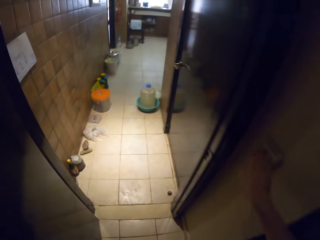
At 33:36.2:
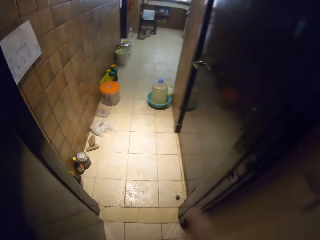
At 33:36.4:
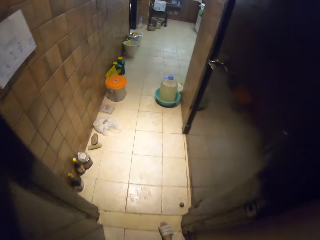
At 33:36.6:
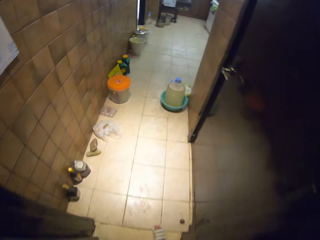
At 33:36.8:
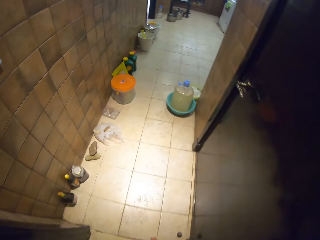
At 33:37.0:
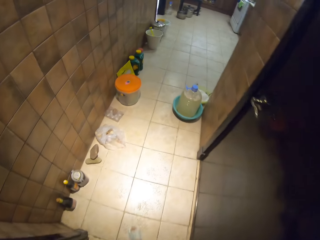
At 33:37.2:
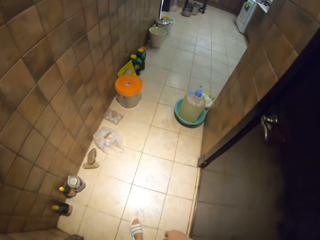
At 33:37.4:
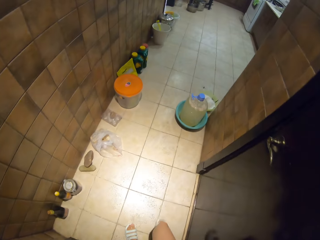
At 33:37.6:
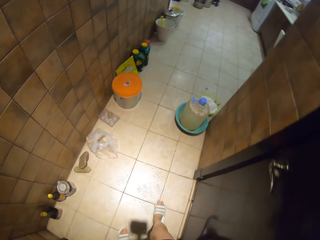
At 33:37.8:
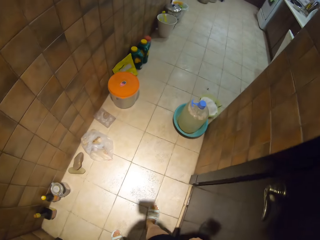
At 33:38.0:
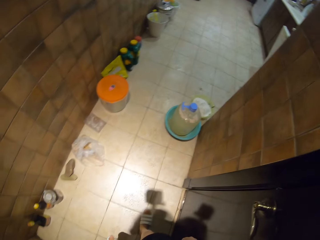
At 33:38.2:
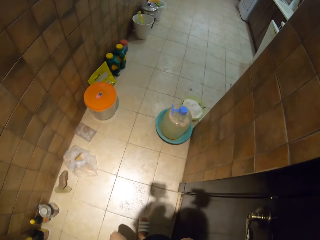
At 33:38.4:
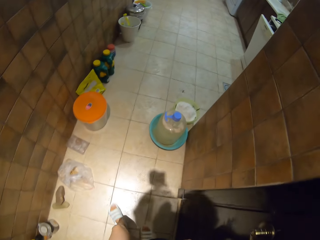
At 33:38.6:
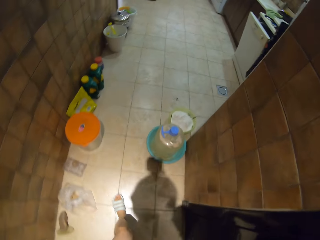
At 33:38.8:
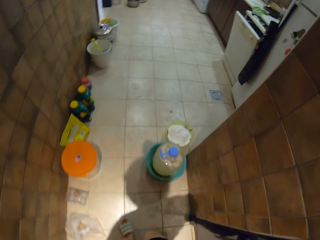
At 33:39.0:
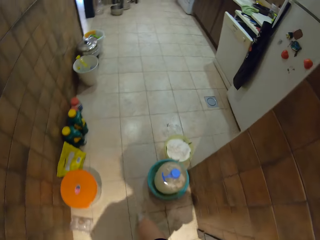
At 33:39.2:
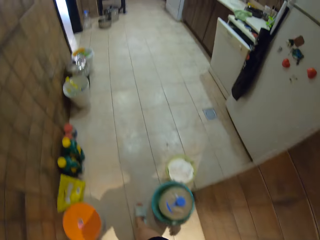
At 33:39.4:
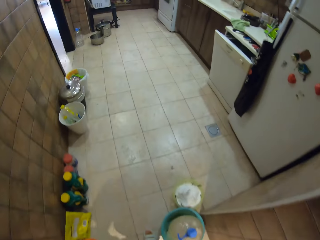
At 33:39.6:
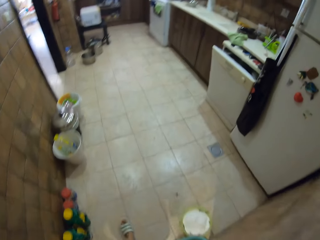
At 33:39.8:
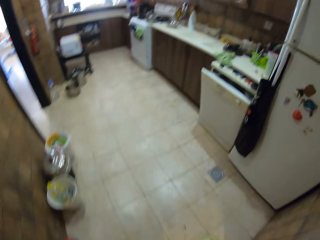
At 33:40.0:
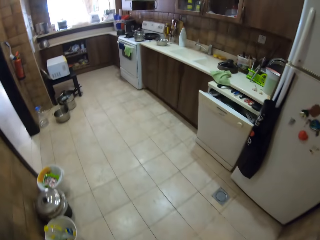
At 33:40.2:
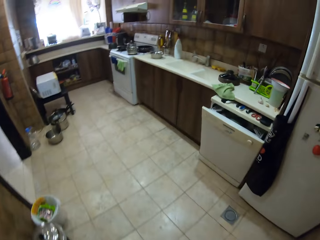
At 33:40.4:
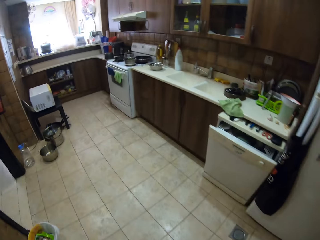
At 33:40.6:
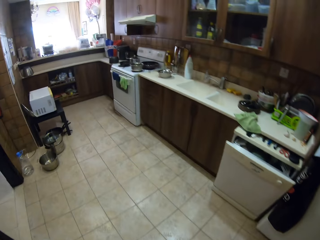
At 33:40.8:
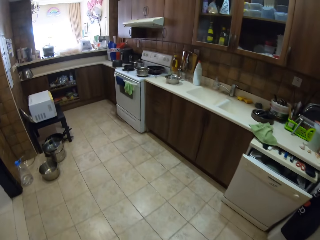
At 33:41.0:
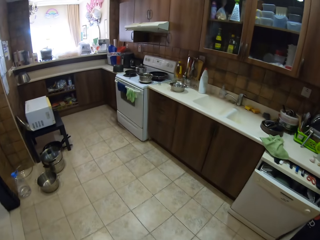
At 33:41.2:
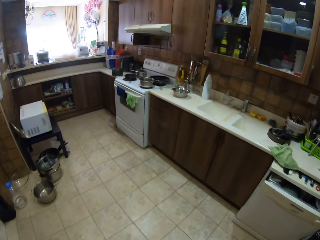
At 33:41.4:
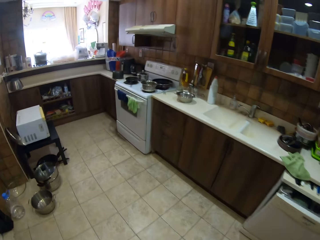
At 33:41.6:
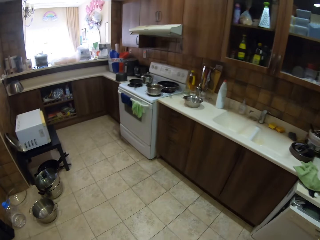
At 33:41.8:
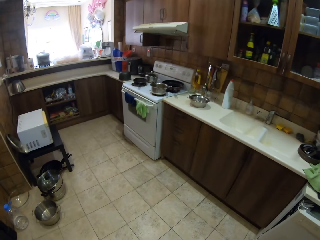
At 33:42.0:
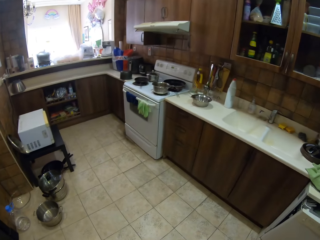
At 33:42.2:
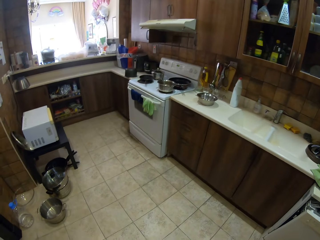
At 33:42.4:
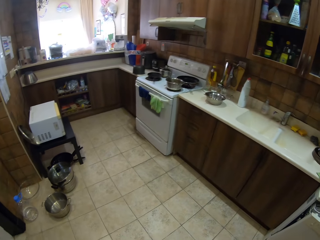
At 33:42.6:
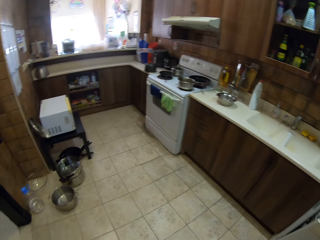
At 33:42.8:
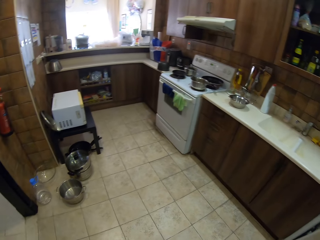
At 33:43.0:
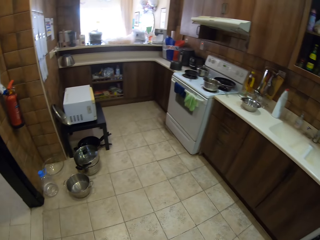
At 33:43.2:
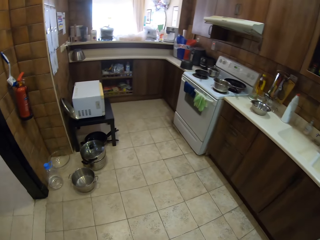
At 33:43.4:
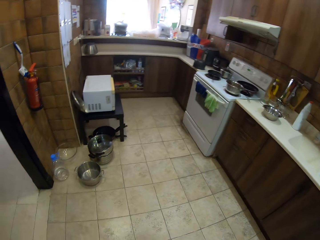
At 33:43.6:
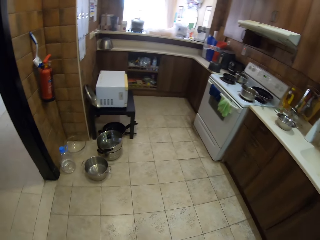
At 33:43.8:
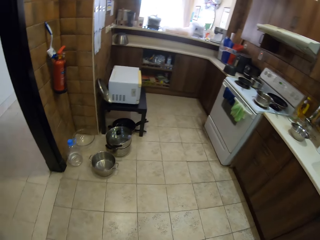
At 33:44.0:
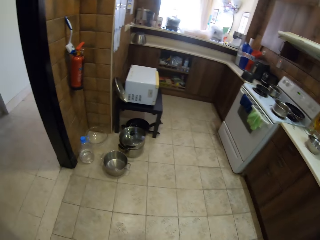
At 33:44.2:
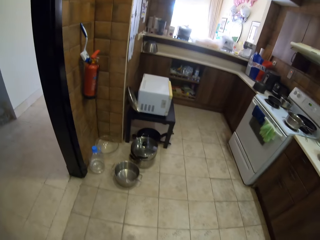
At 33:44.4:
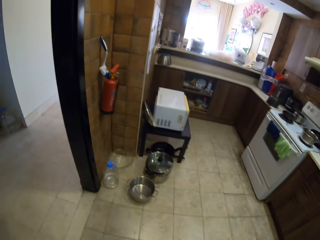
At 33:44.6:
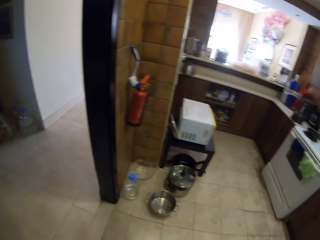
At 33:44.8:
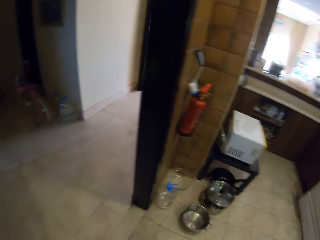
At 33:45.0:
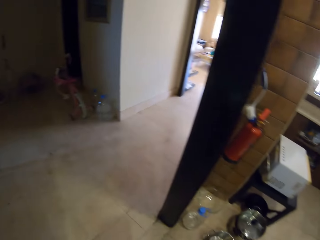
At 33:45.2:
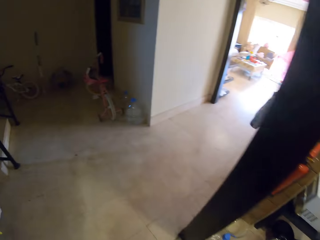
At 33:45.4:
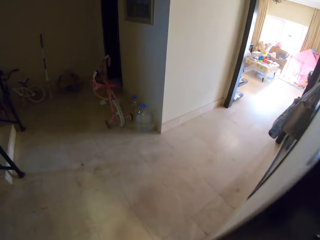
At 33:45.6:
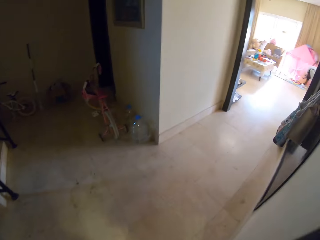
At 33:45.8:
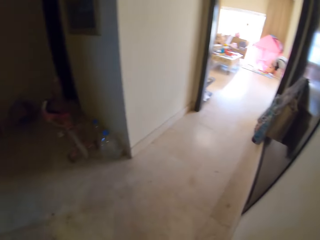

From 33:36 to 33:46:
The camera wearer switches off the lights. They walk around the room.

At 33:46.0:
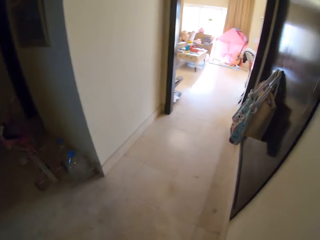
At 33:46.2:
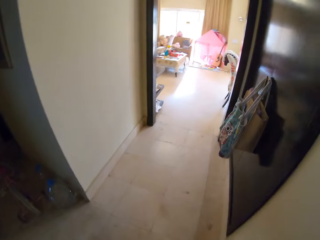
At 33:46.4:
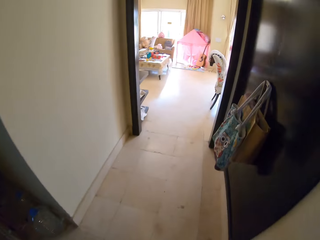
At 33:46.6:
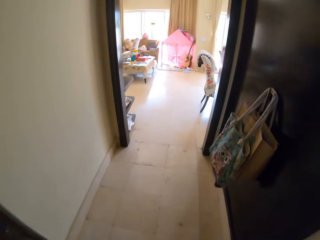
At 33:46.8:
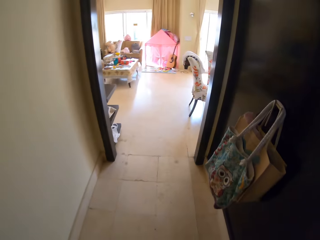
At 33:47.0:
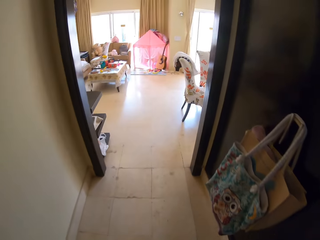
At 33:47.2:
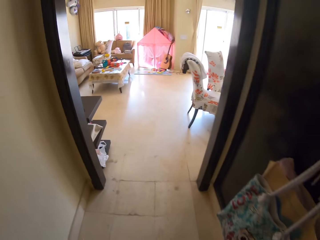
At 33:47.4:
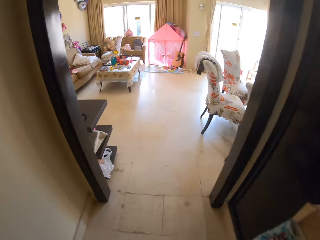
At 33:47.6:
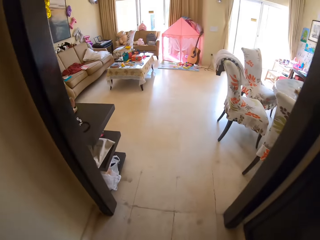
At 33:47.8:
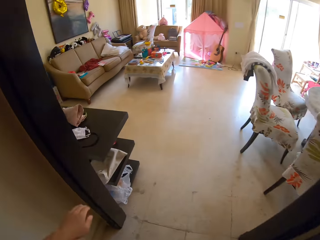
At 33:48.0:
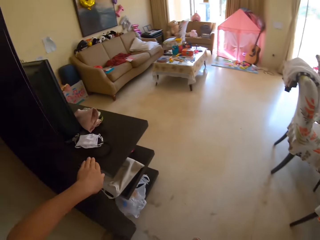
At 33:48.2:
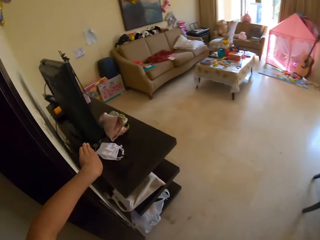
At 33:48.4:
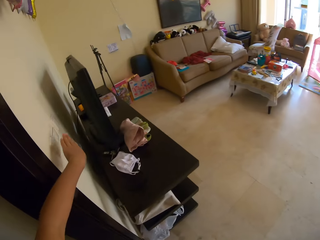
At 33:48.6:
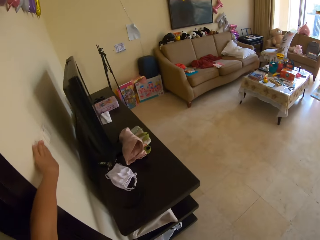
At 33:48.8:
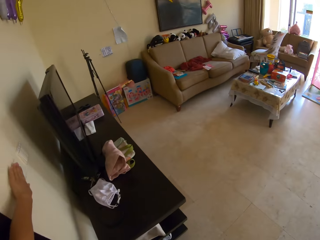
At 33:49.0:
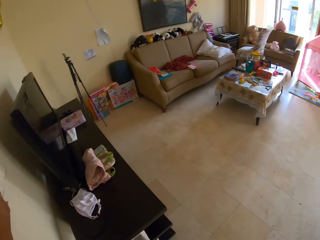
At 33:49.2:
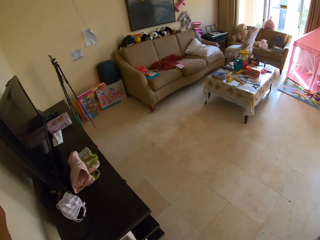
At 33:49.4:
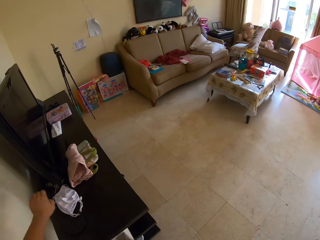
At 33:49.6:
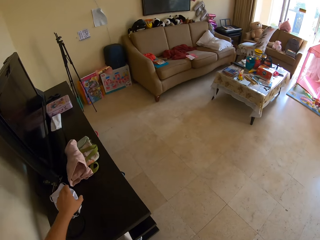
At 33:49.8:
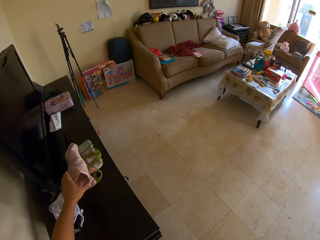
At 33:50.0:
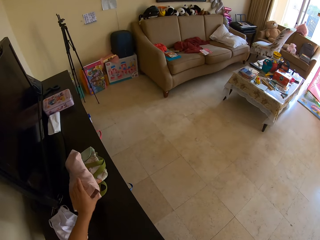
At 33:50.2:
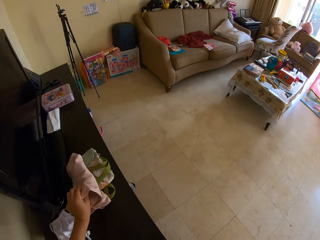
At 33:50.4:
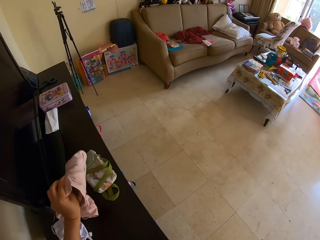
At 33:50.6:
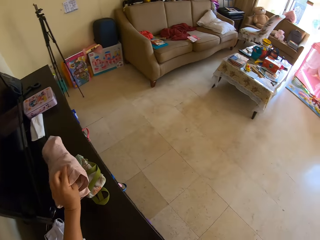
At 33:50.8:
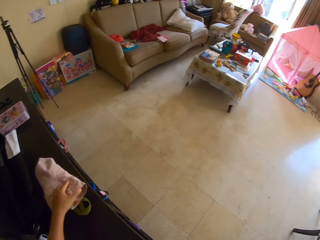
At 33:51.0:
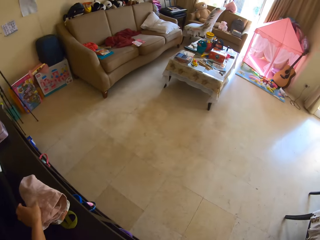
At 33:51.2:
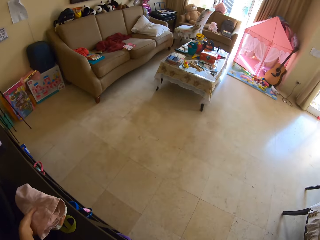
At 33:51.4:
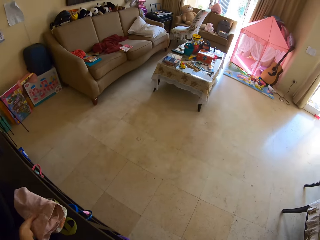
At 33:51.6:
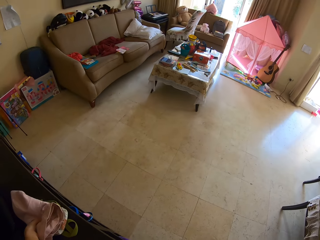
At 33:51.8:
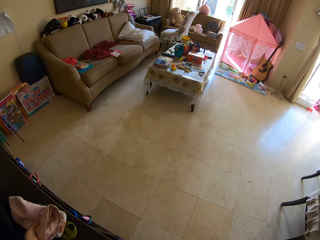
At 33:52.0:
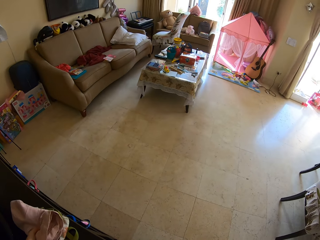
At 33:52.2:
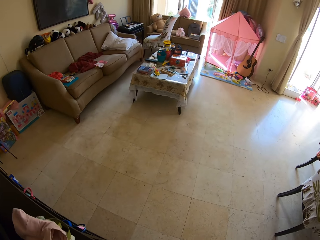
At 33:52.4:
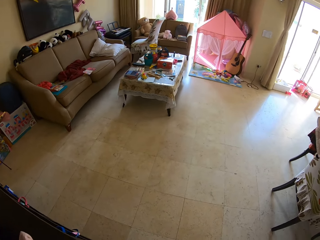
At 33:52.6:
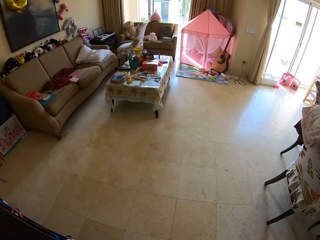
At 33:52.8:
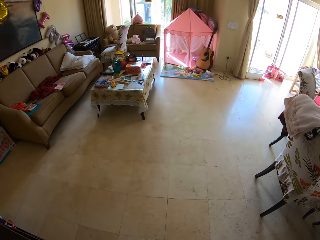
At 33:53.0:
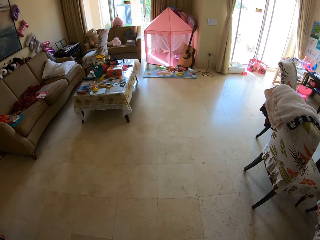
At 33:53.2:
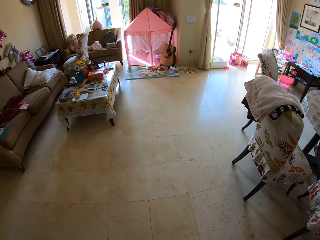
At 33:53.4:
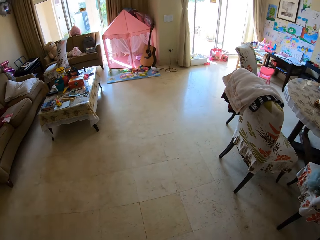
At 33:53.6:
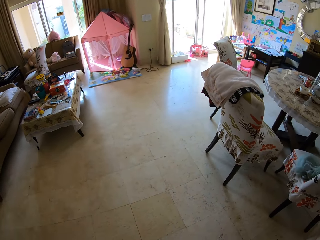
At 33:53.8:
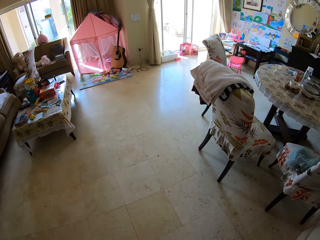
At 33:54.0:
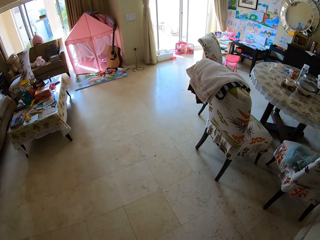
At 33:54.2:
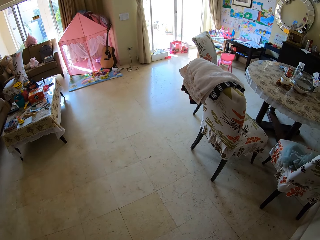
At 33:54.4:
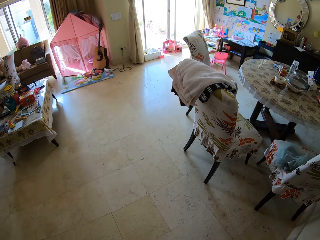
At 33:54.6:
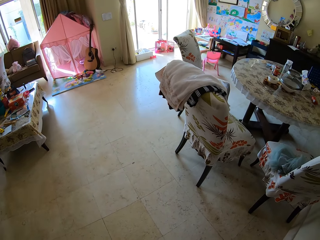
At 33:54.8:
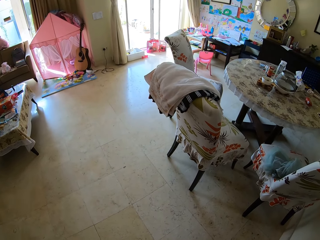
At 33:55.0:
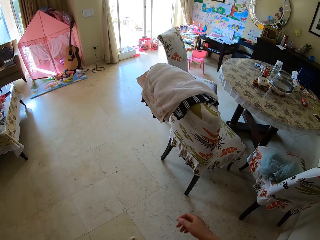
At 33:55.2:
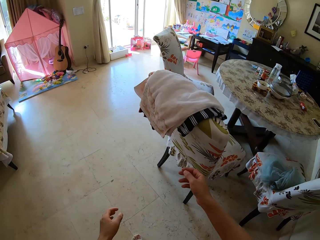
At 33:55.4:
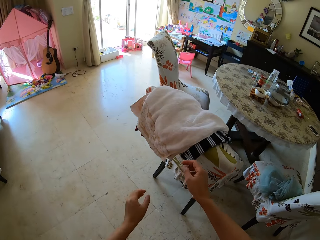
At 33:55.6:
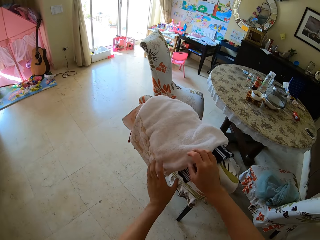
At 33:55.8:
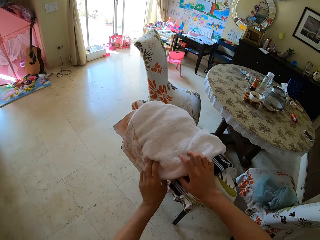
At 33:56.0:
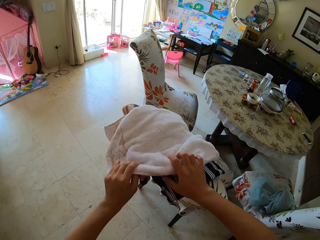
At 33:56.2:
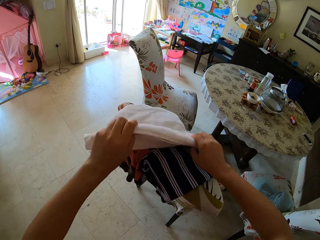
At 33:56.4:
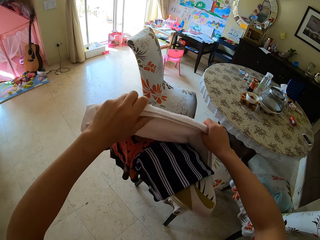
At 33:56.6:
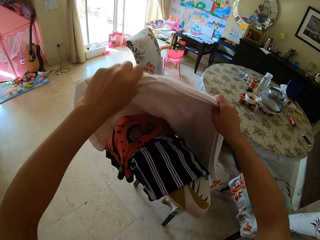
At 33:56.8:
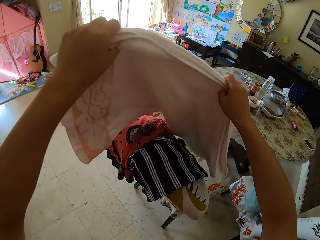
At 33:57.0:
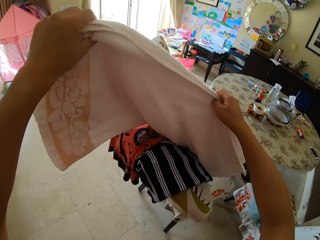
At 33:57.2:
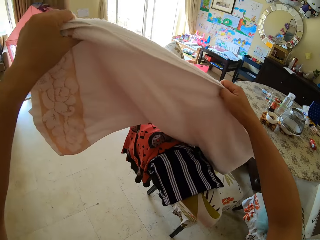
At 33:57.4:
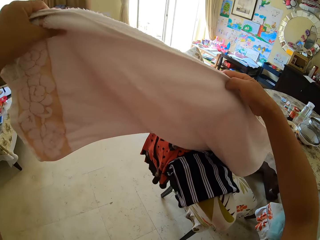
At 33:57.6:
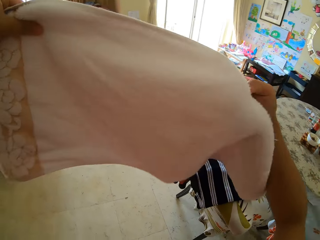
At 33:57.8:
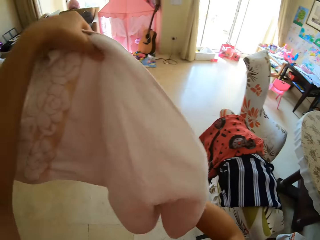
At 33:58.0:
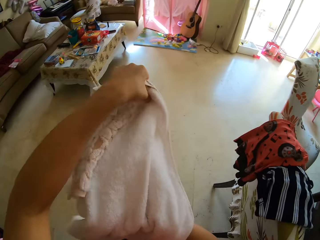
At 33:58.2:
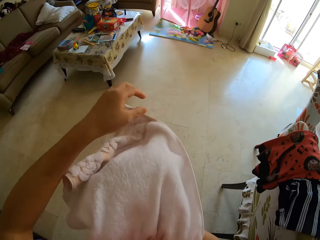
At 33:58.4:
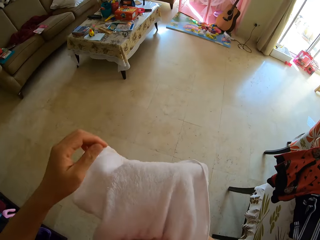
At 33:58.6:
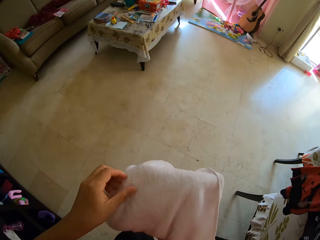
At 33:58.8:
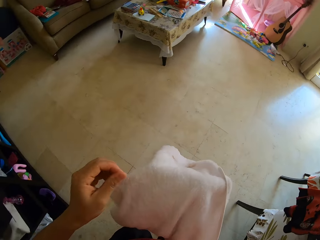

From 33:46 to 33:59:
The camera wearer puts off the lights. They pick up a round cap from the table. They pick up a bag. They look around the room. They pick up a towel from the chair.
